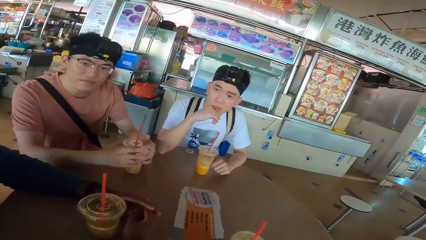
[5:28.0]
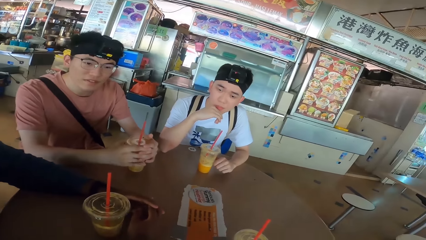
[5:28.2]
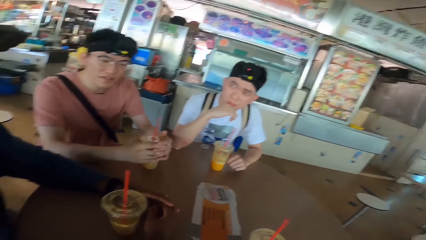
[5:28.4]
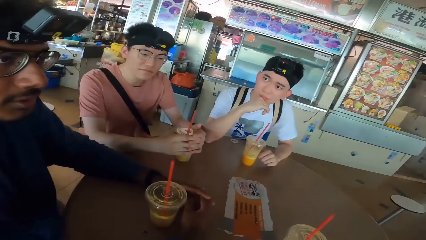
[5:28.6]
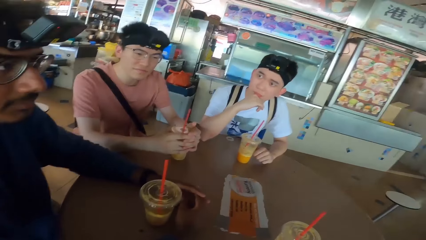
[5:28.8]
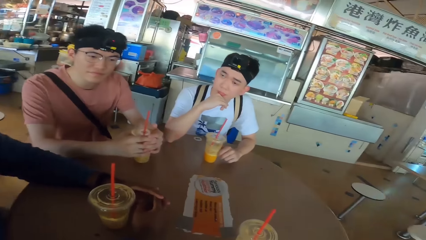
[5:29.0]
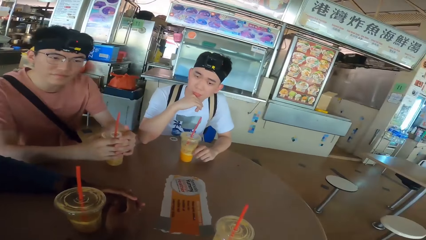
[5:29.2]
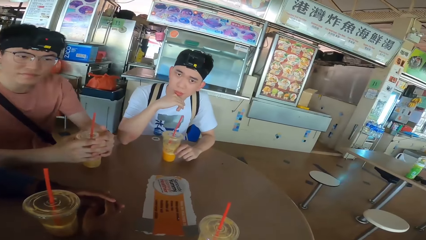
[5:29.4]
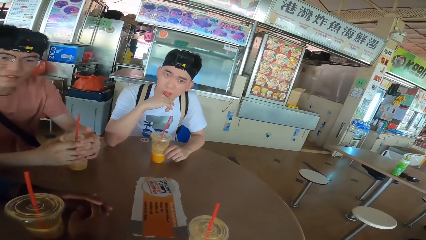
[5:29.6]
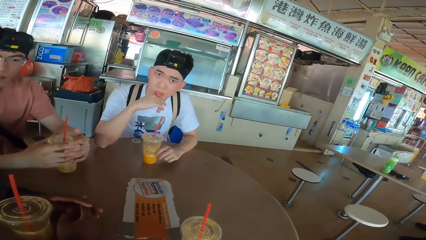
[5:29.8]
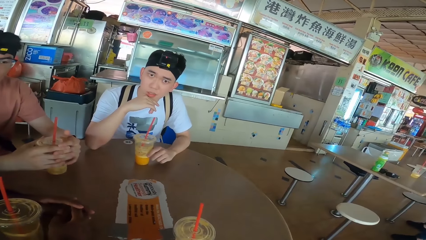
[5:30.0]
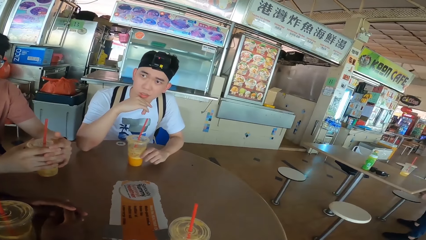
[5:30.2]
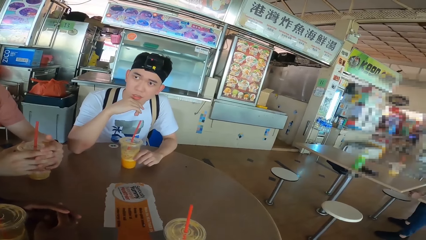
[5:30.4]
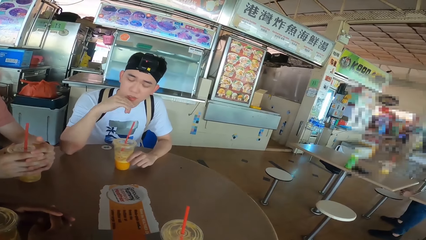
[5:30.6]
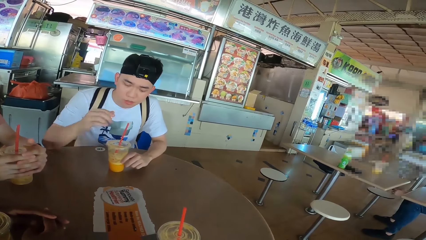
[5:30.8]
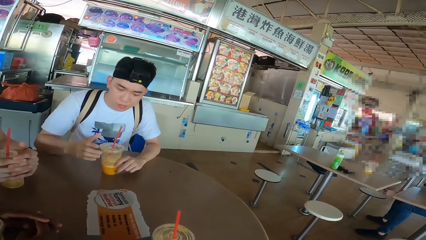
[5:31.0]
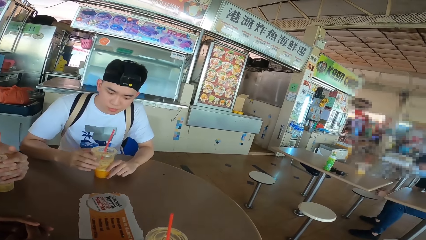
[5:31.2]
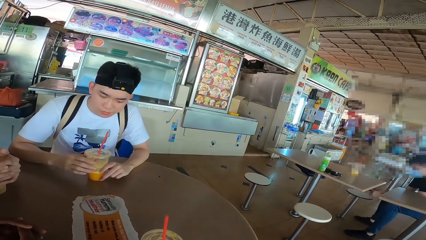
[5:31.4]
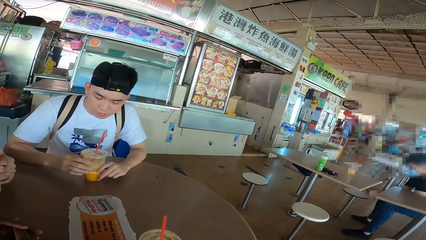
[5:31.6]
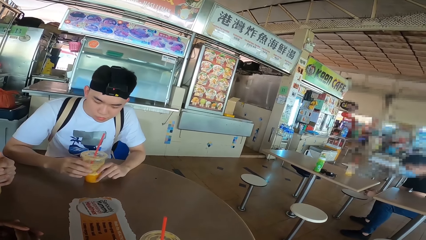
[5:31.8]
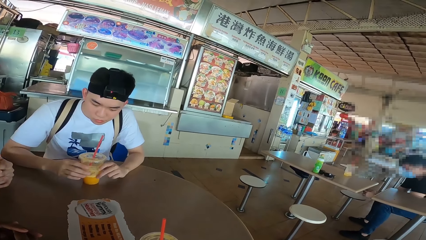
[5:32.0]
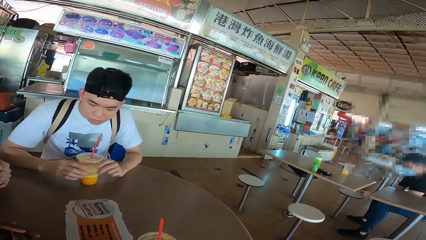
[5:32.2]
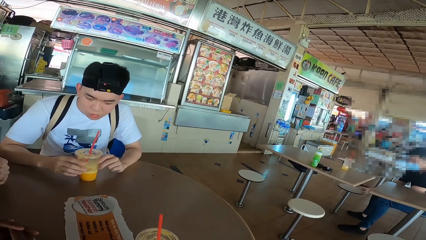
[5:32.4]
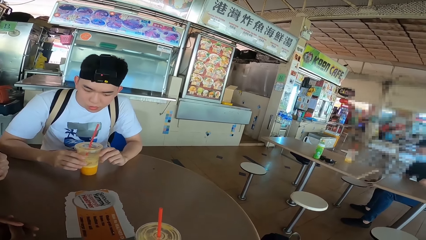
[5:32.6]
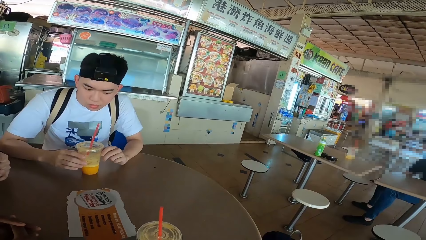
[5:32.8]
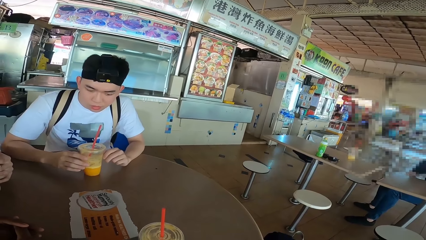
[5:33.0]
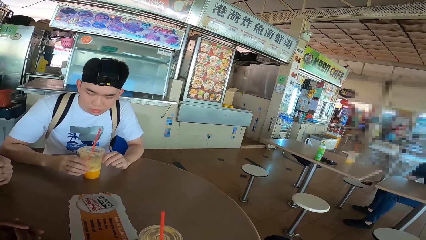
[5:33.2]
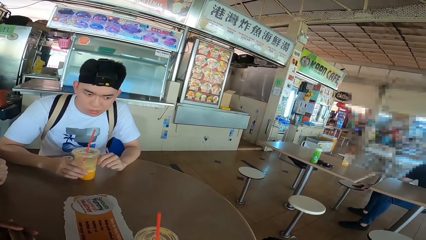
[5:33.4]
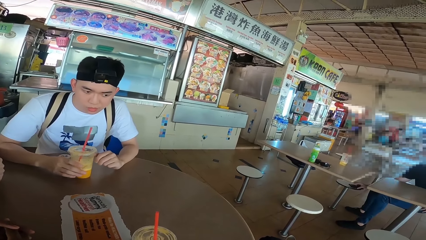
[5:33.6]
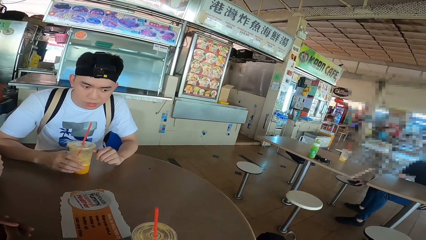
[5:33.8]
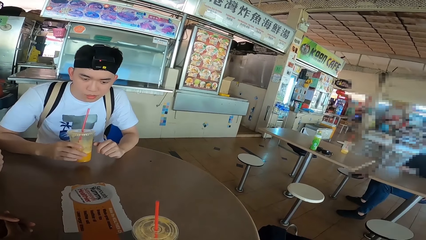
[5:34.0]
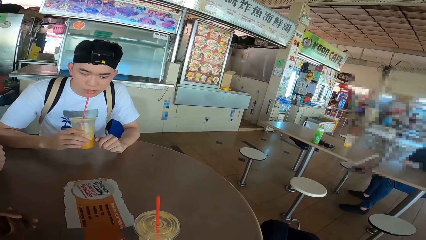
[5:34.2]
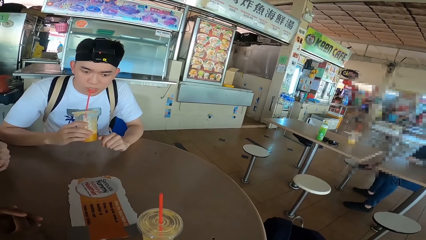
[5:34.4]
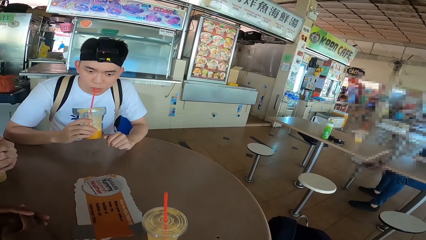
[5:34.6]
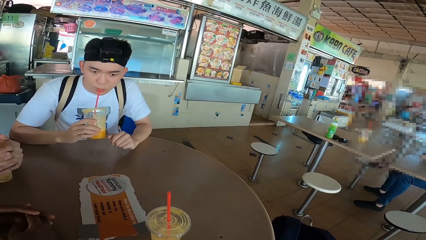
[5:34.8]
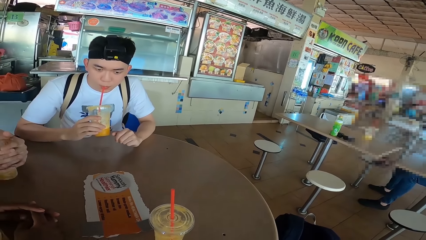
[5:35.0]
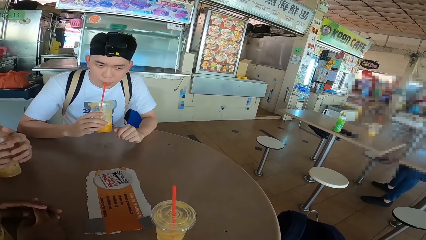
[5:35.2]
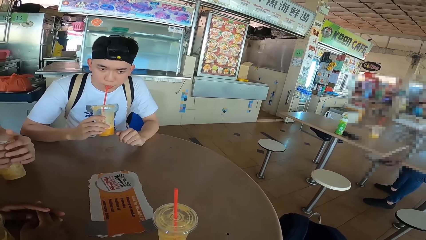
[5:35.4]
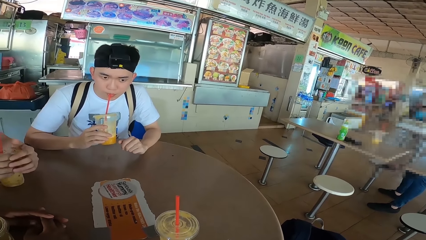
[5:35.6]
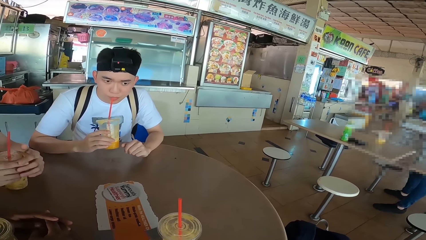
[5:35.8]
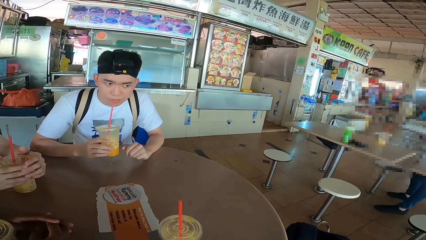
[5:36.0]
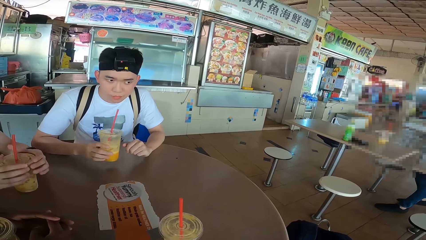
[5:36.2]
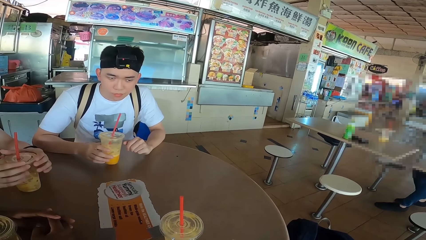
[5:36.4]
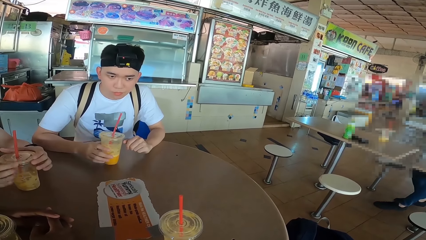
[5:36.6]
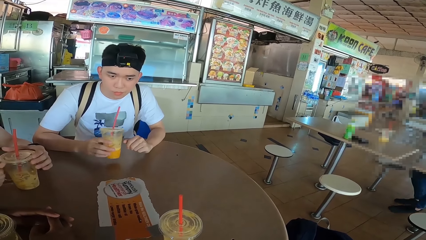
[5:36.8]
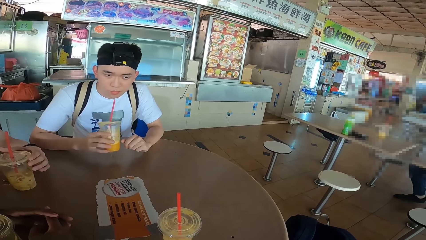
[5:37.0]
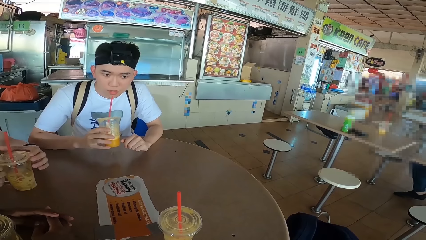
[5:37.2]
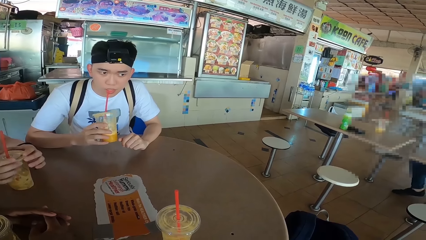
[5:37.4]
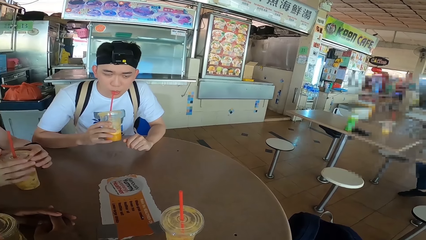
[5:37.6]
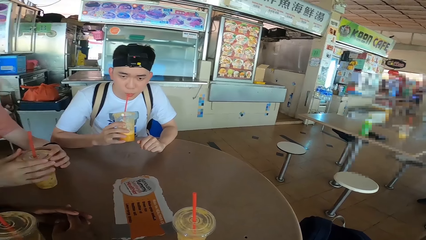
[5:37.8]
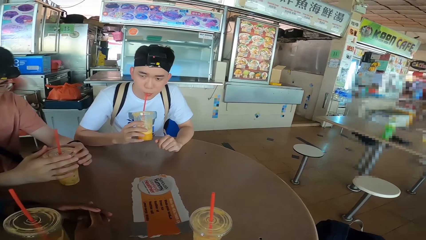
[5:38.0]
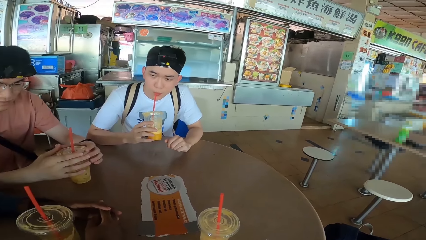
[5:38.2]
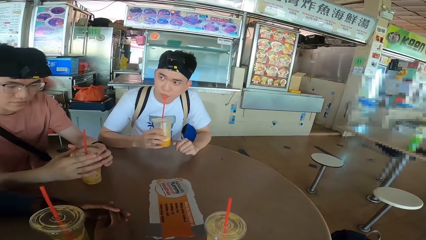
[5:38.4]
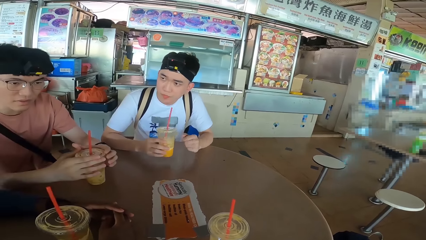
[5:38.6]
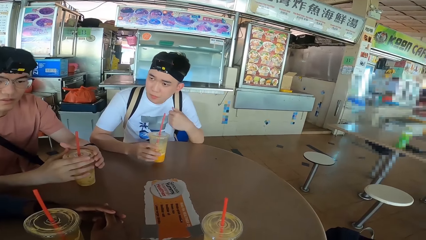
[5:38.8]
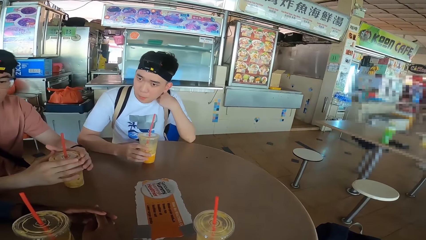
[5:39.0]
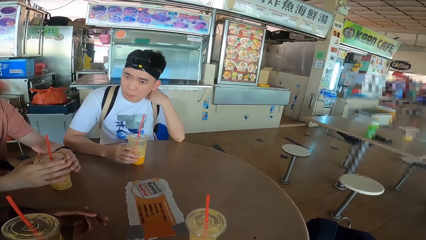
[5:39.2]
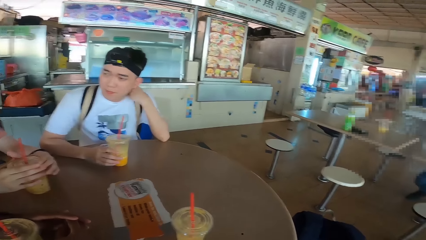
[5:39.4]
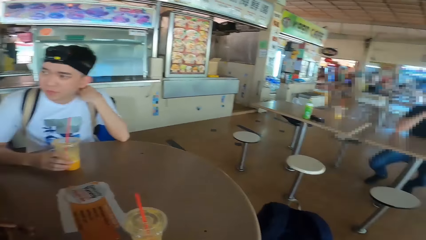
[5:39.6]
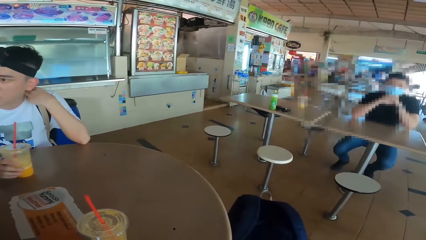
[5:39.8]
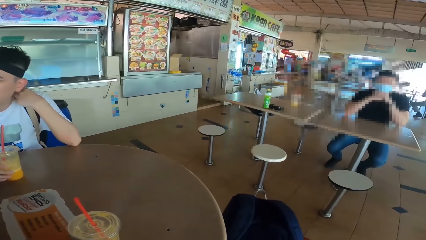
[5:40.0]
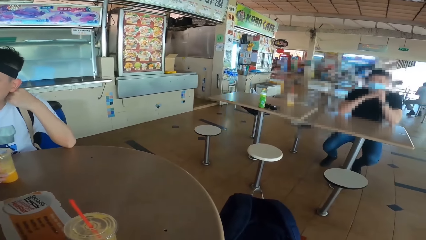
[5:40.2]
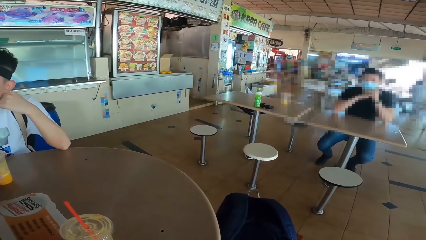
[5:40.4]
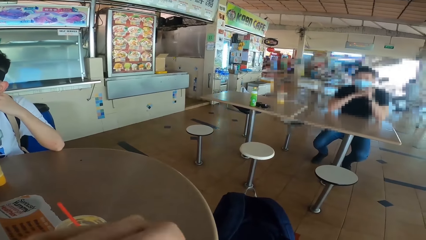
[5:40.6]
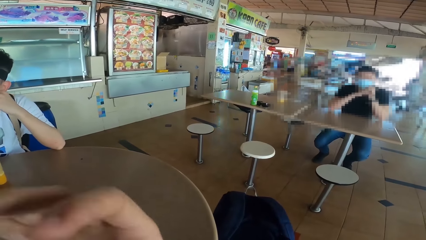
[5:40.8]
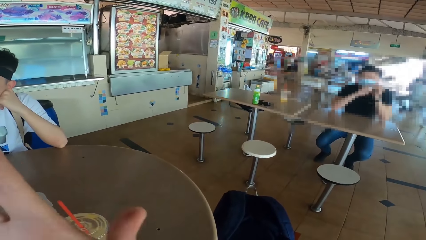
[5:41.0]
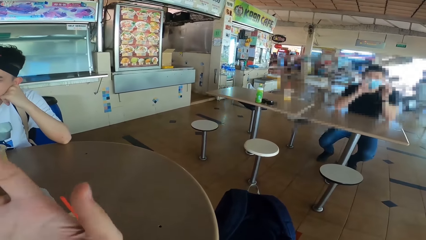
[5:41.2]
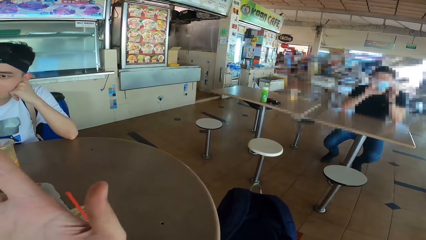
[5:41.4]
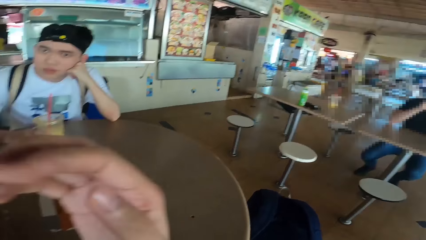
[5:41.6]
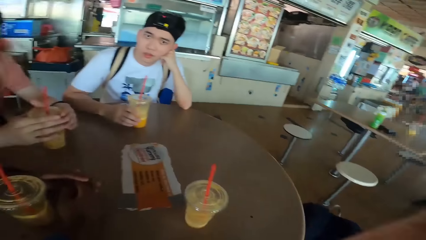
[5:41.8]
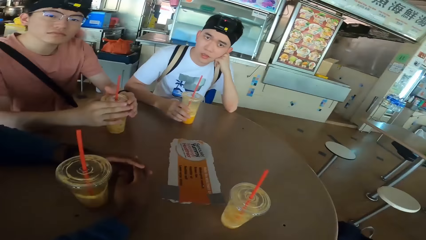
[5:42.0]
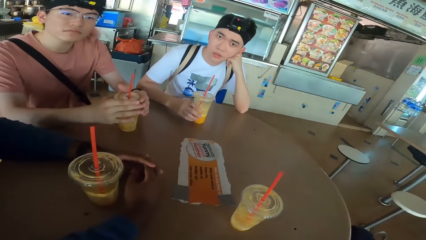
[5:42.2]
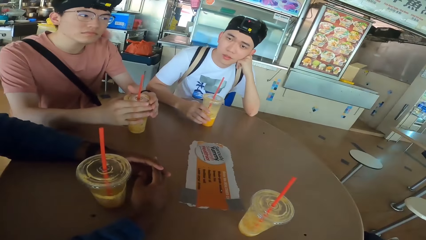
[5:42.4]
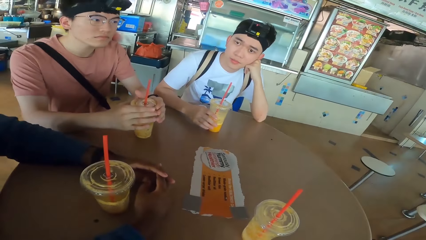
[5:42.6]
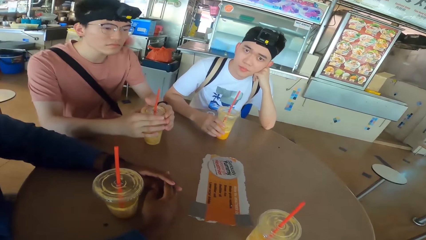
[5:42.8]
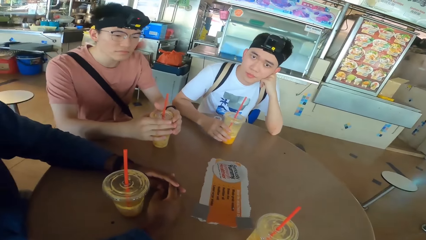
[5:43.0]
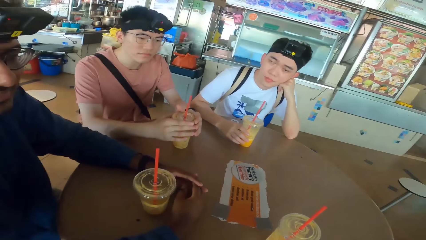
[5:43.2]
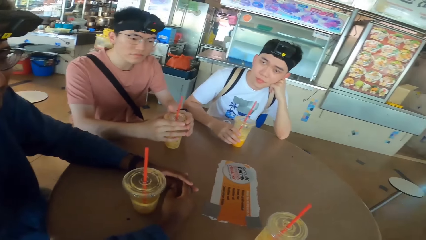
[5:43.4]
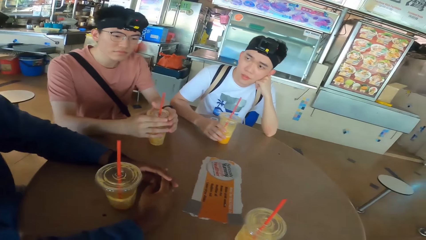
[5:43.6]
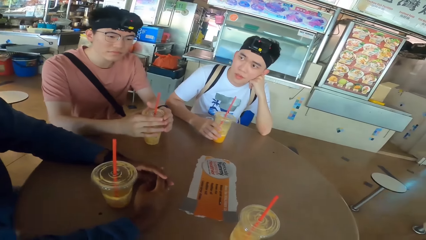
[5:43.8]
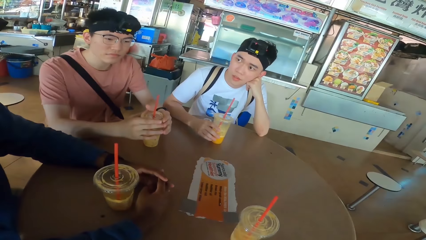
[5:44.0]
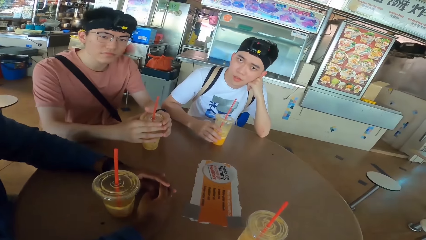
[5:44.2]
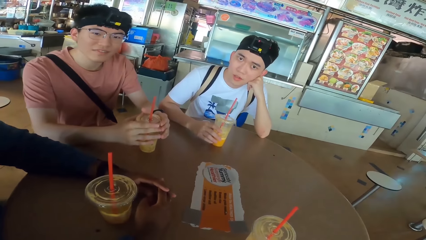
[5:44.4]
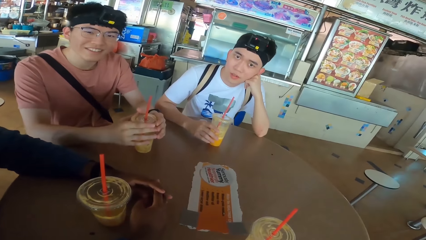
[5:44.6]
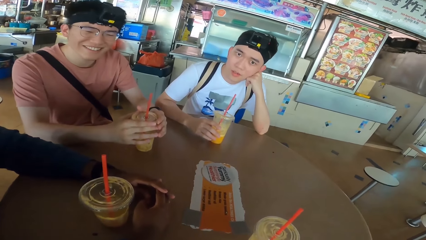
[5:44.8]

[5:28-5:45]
A man touches the disposable cup and holds the smoothie. The man sips the smoothie. A person touches the disposable cup. The man puts the smoothie on the table, touches his ear and holds the head. Another person stands around the table and moves his hands. The camera wearer moves the hand.
